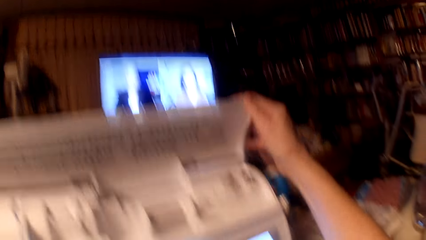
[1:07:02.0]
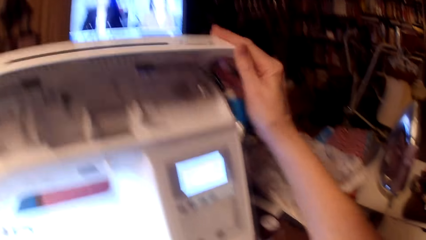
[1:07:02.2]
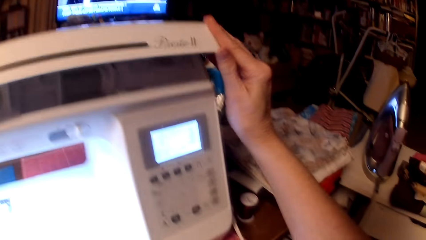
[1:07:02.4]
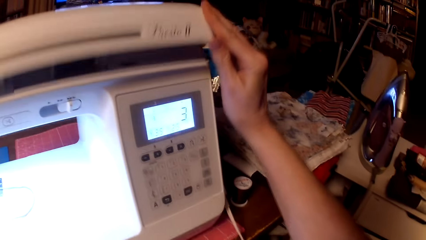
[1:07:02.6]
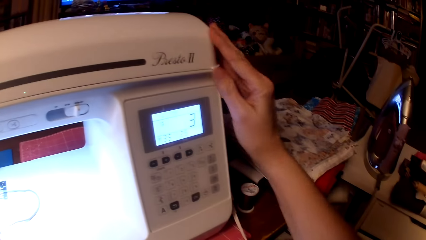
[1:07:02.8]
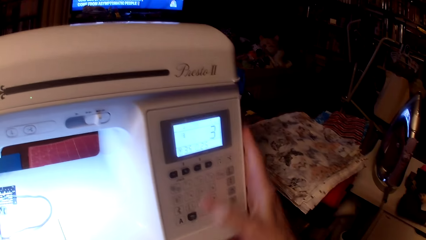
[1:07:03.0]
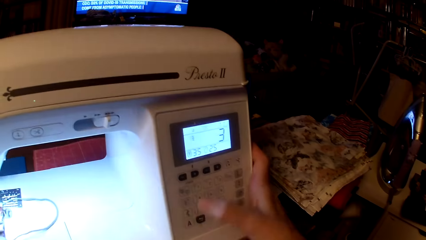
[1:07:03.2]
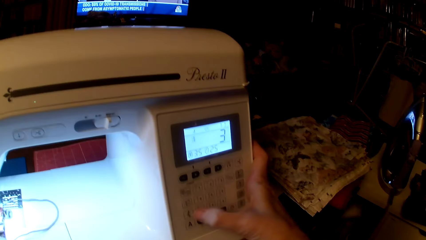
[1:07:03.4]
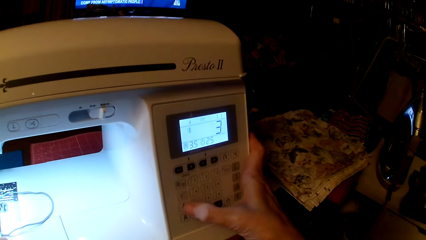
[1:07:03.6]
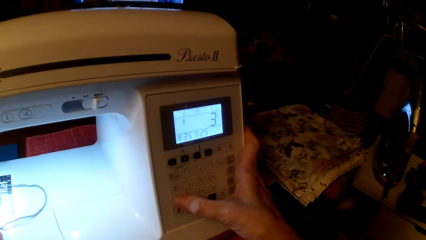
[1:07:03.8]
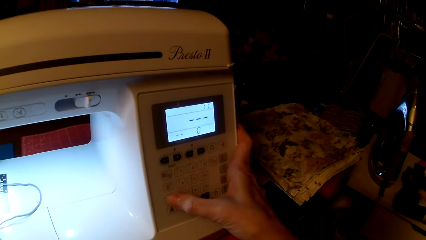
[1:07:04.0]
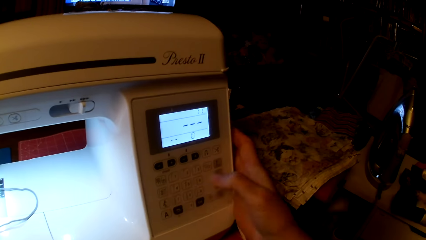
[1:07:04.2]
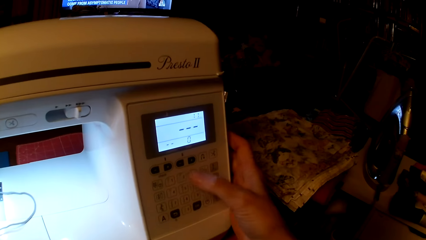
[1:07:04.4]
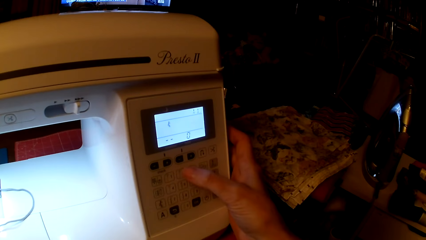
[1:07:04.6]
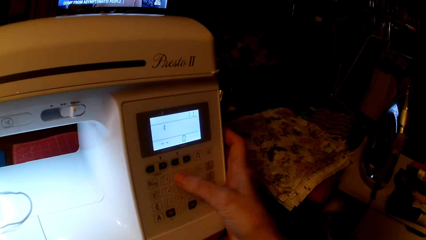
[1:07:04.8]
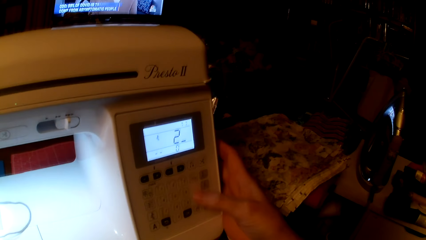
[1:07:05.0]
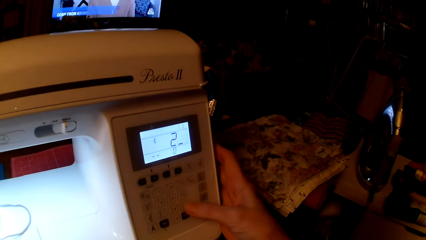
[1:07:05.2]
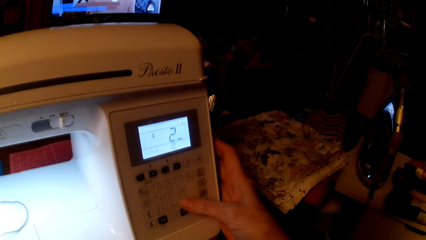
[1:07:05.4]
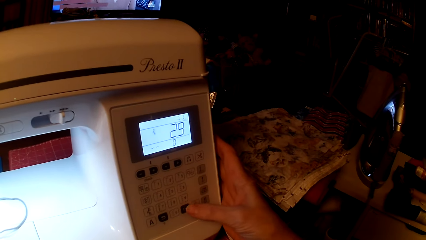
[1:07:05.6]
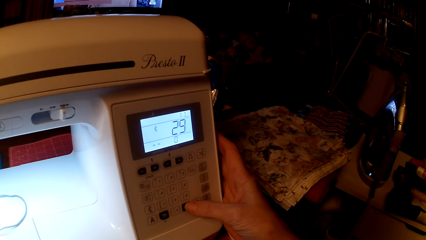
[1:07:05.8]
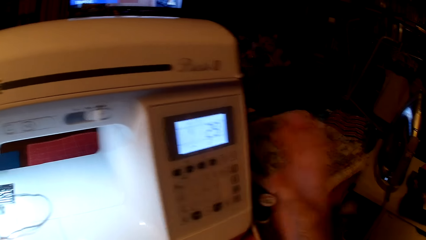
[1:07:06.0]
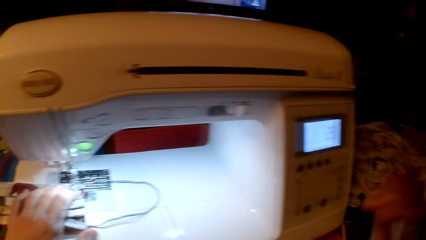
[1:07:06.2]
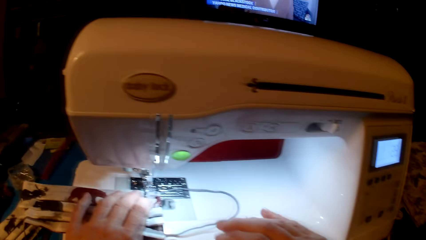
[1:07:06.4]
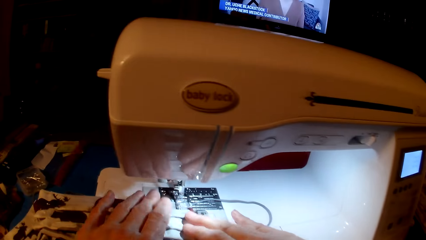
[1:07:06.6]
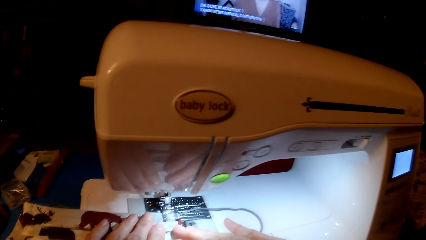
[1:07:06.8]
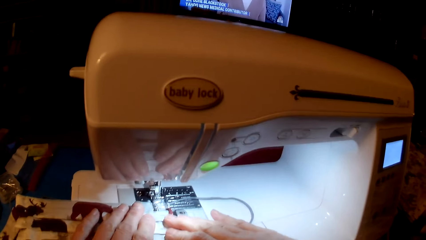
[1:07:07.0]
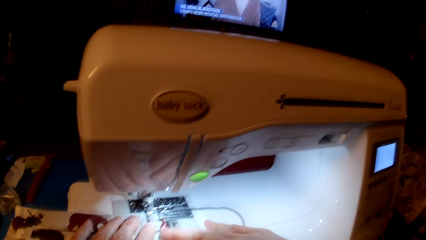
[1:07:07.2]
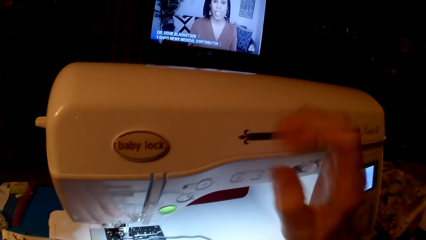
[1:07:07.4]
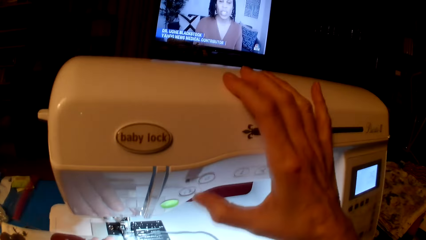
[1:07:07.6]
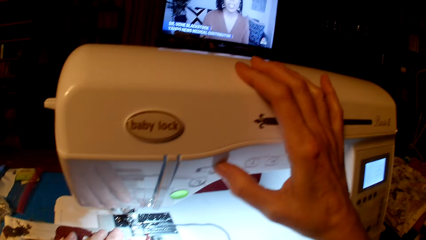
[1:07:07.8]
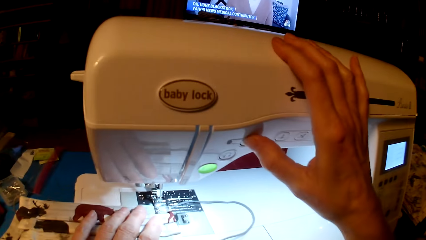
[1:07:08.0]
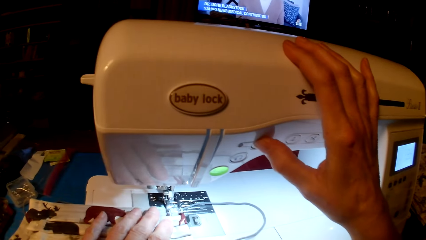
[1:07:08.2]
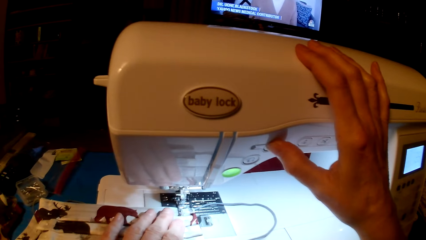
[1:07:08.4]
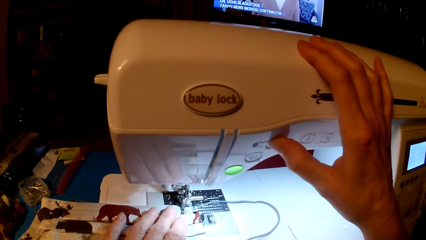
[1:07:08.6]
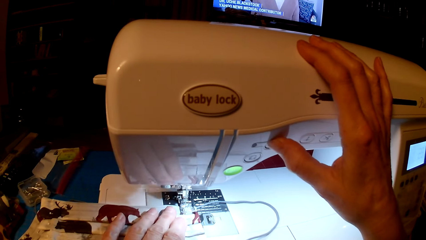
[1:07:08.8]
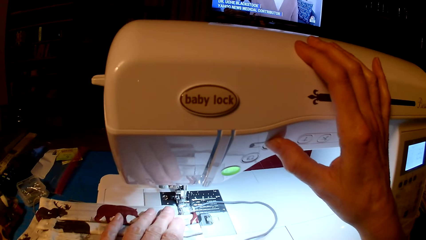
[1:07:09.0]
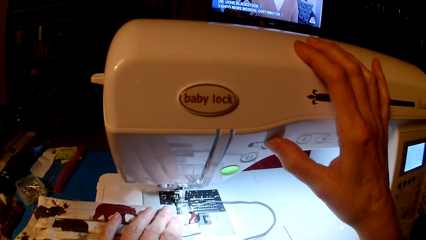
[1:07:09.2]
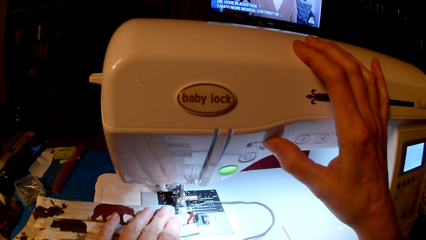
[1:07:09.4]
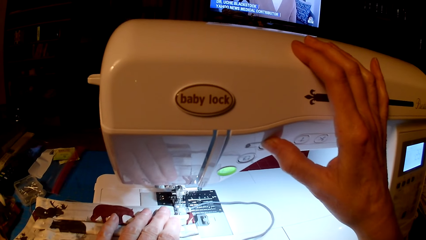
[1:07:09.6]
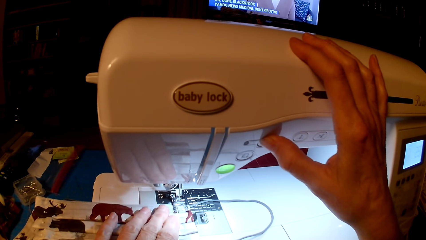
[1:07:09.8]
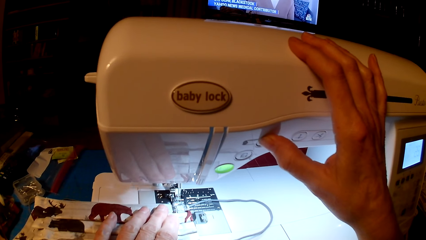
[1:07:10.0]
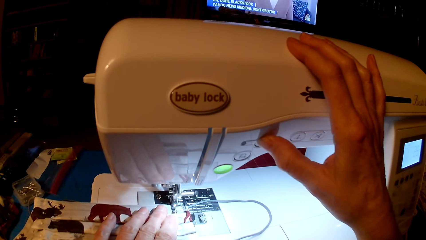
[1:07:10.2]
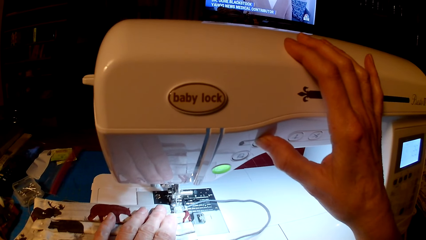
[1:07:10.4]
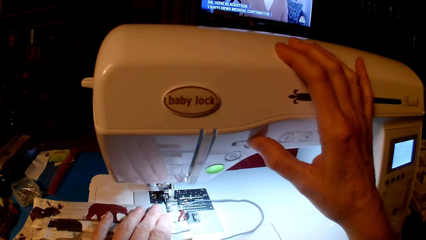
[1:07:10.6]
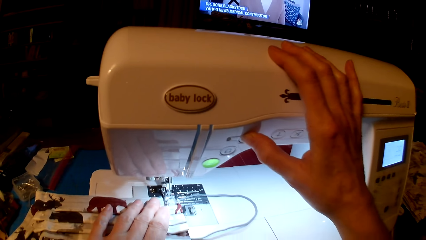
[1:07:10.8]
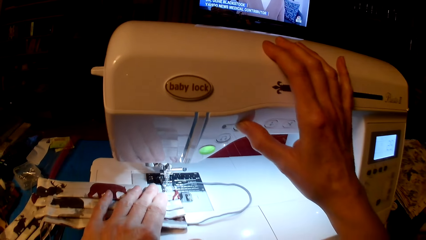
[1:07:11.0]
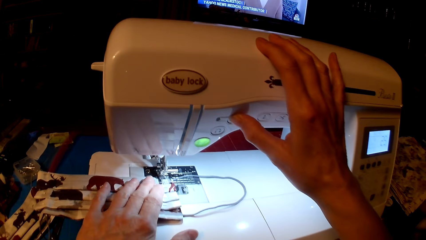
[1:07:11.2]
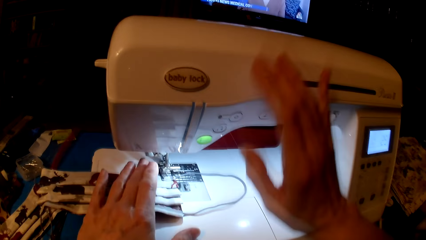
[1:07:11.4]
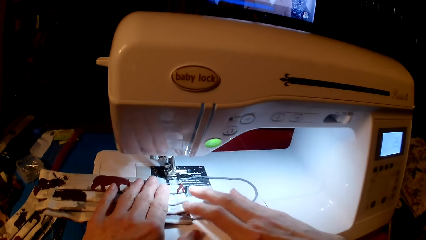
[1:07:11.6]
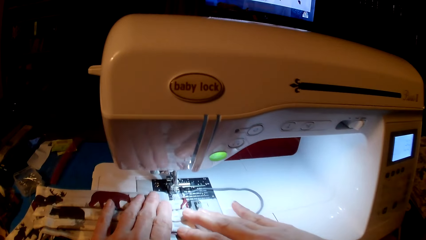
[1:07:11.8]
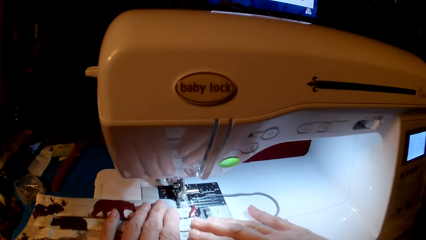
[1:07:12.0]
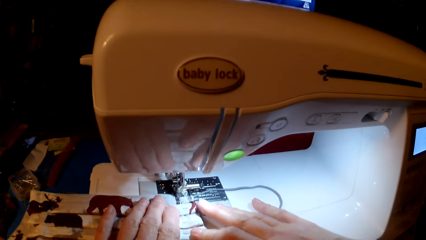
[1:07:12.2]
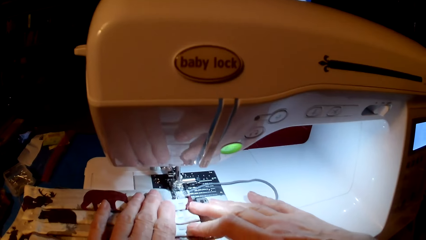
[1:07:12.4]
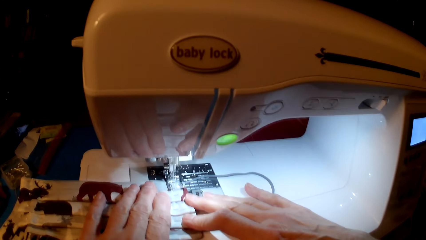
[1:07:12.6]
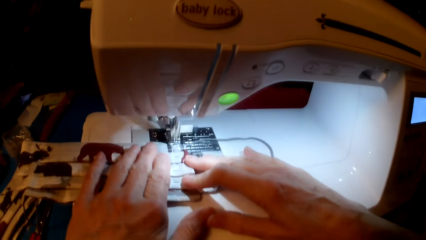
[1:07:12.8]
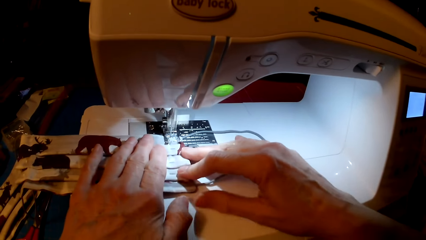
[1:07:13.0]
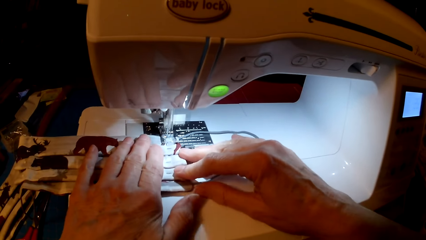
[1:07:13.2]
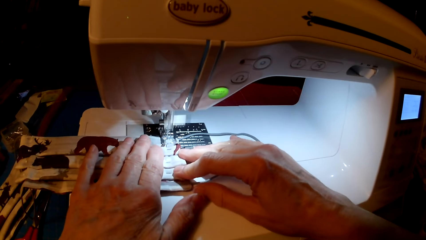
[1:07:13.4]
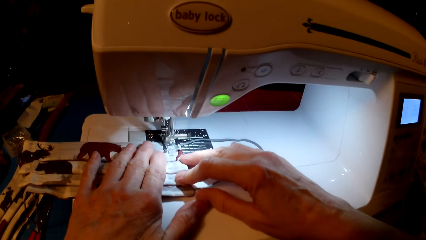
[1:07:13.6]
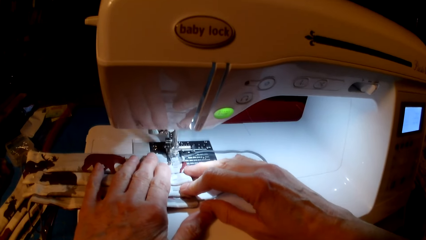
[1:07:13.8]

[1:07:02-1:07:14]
The camera wearer closes the sewing machine top. They set the sewing machine. They press the sewing machine. They sew the mask with the sewing machine.

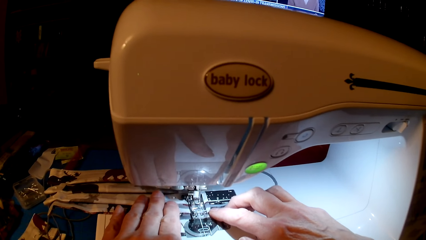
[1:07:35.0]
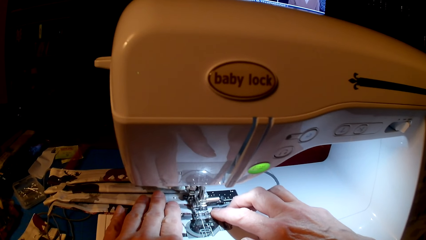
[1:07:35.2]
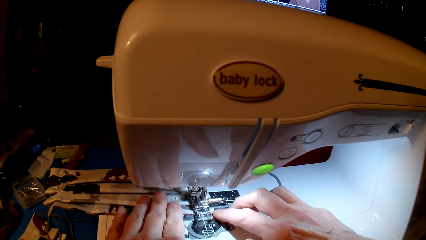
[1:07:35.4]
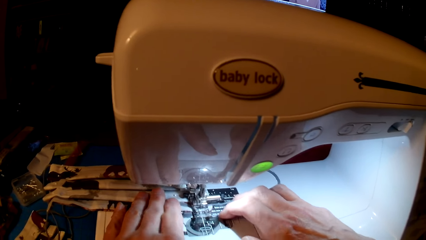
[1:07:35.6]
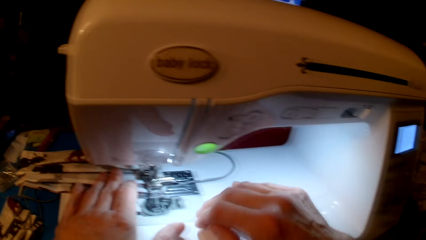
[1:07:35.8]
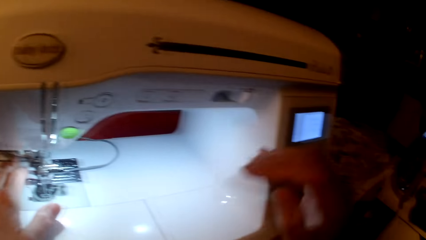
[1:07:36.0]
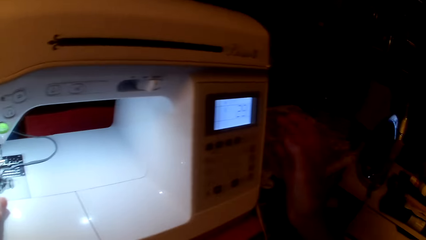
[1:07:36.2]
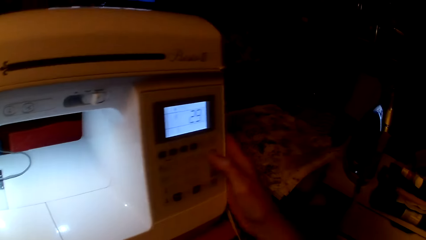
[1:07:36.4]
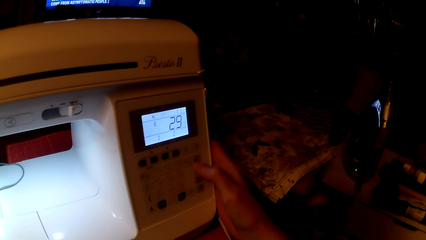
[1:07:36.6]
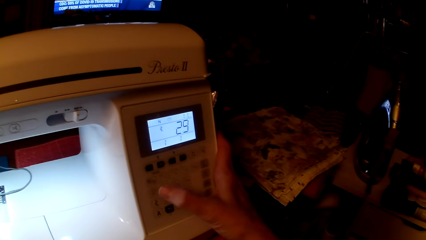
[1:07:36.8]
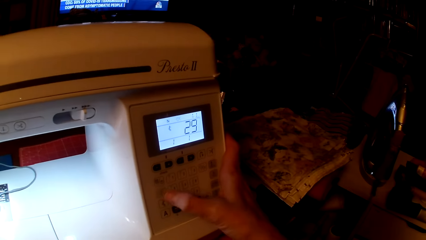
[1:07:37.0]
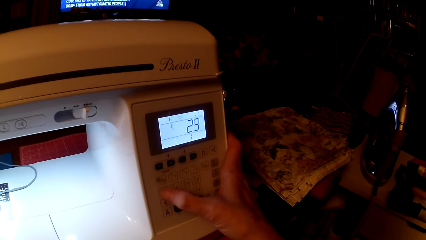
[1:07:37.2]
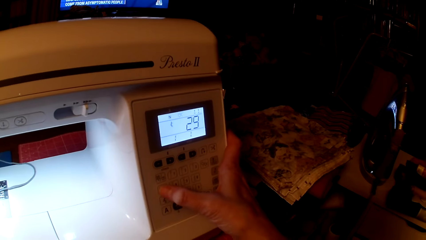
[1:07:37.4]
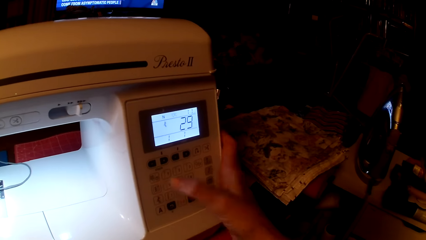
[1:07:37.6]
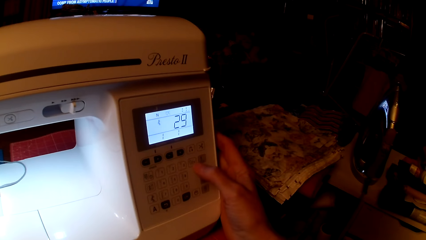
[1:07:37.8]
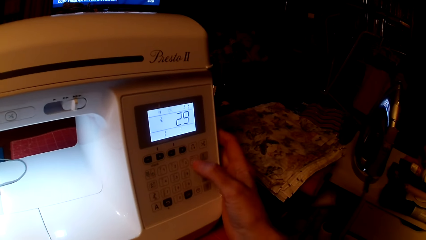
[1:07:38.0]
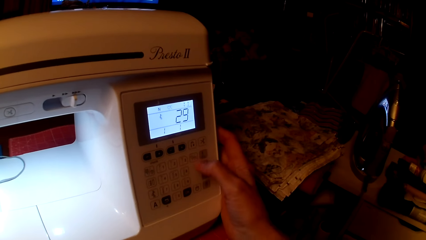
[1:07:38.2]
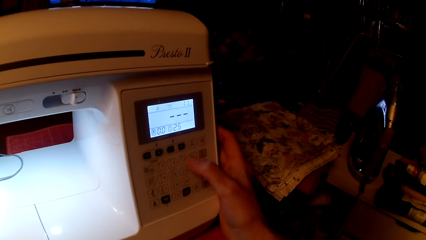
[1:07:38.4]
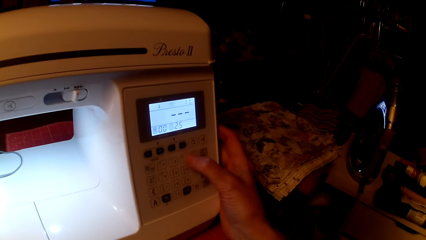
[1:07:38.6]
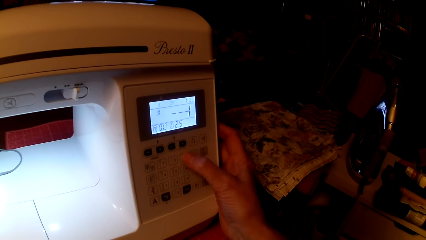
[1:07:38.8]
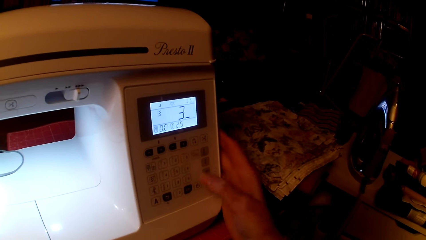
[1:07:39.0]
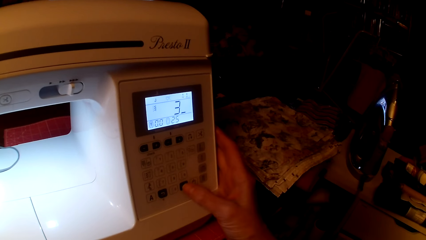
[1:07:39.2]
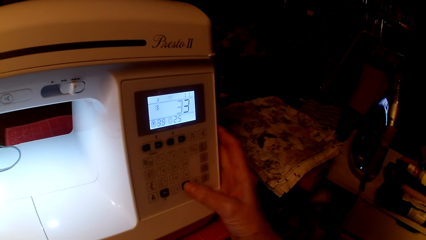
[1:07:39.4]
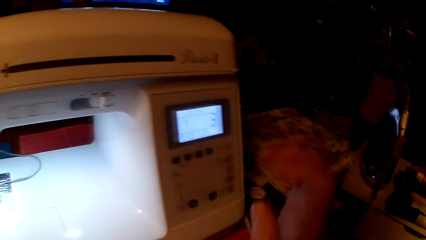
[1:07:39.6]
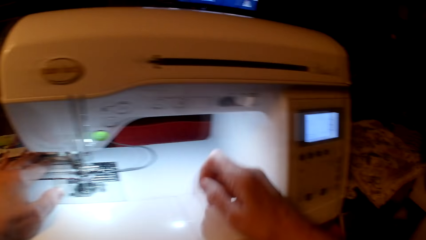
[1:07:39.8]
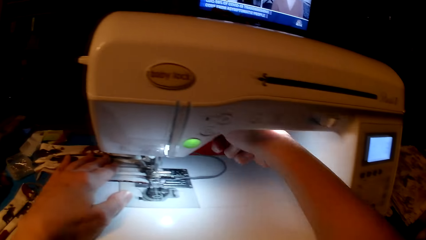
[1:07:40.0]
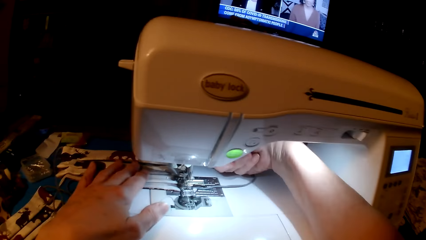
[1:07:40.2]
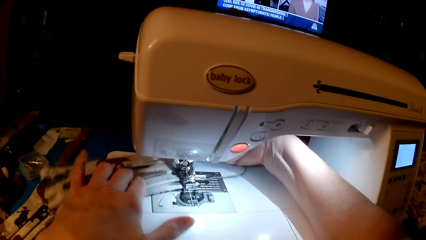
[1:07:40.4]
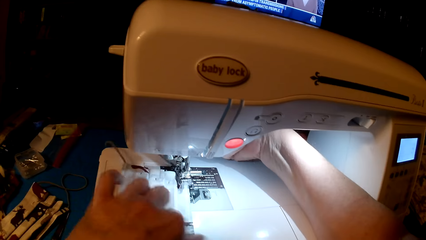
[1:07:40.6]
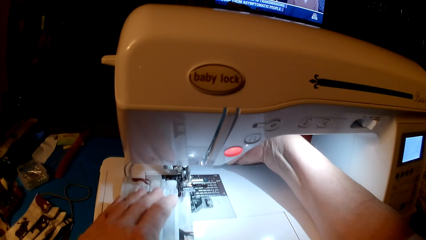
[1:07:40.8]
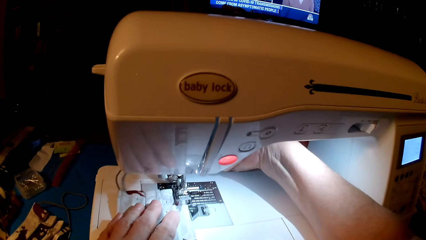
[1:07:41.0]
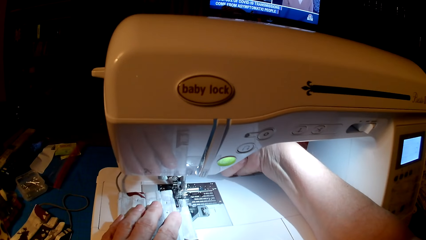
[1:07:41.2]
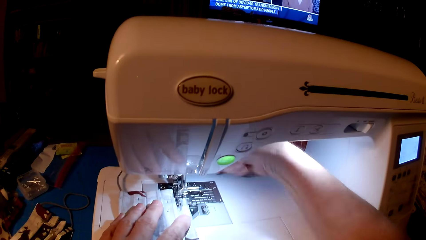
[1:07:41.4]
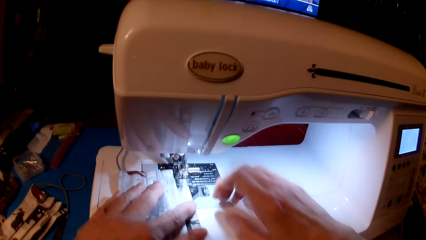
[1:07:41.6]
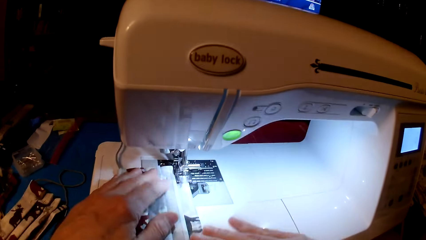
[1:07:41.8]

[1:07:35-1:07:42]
The camera wearer sets the sewing machine. They press the sewing machine. They sew the mask with the sewing machine. They roll the fabric.
